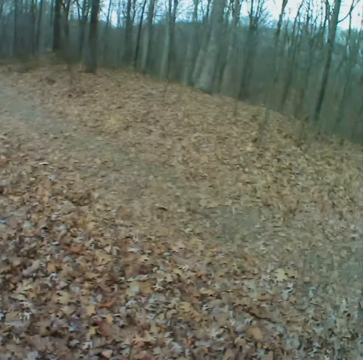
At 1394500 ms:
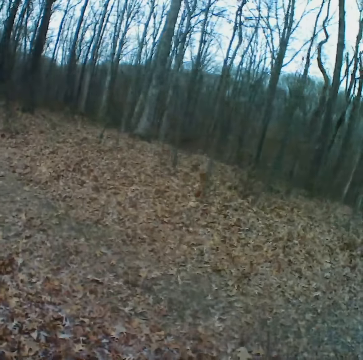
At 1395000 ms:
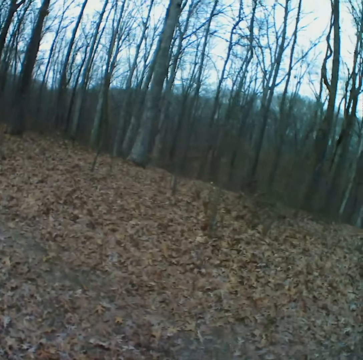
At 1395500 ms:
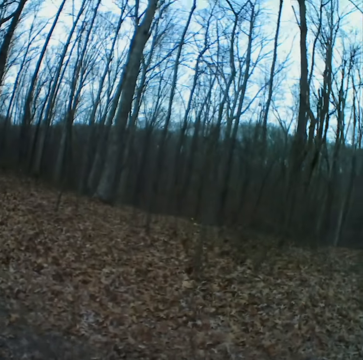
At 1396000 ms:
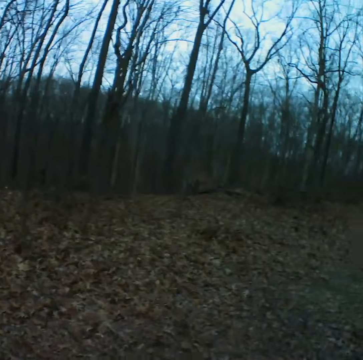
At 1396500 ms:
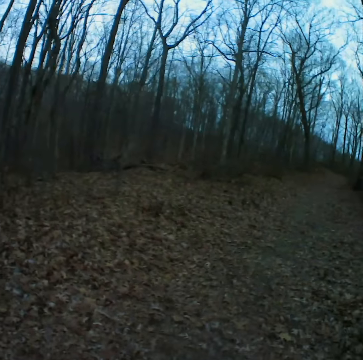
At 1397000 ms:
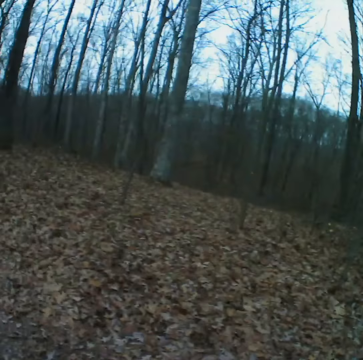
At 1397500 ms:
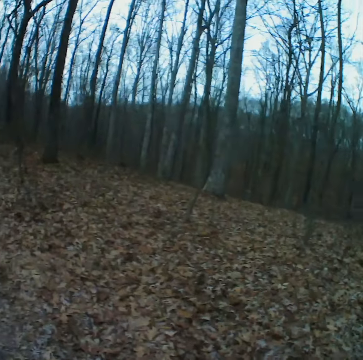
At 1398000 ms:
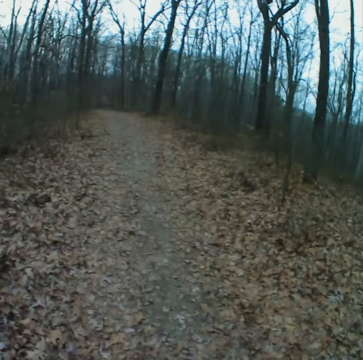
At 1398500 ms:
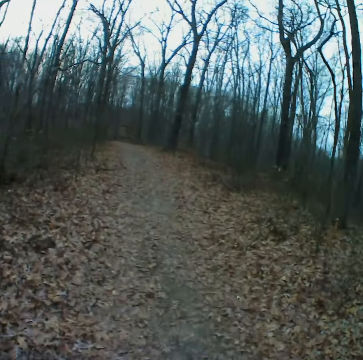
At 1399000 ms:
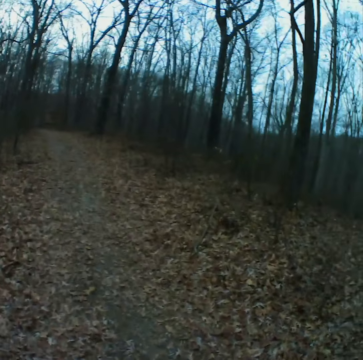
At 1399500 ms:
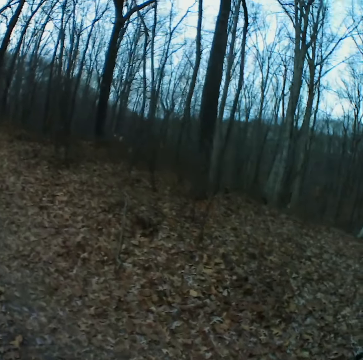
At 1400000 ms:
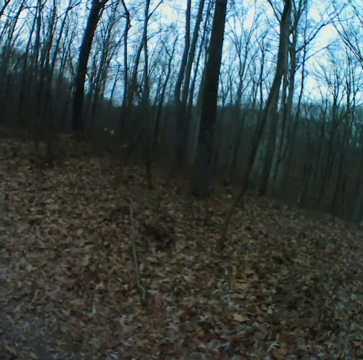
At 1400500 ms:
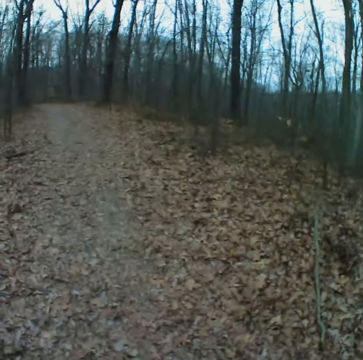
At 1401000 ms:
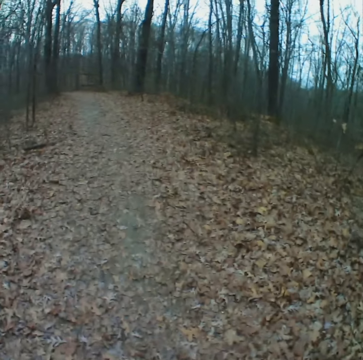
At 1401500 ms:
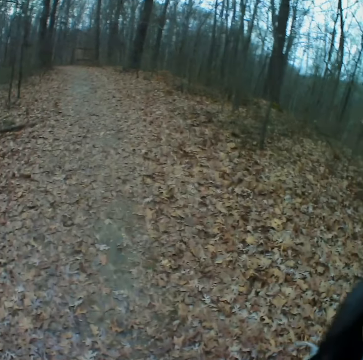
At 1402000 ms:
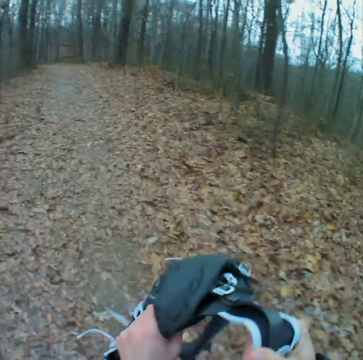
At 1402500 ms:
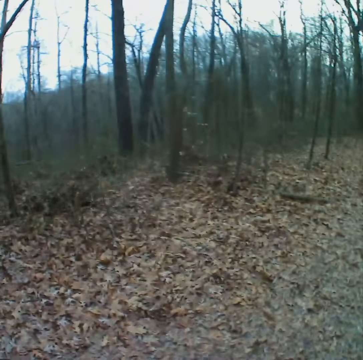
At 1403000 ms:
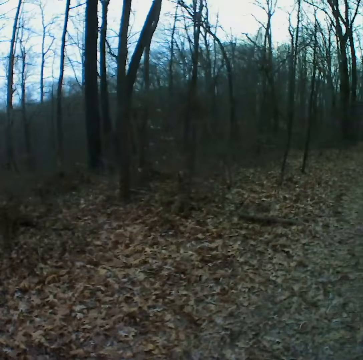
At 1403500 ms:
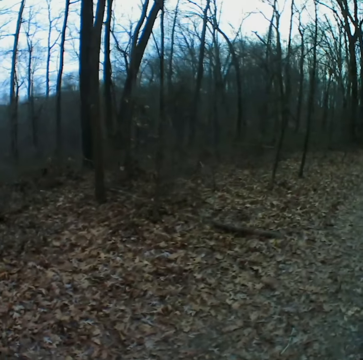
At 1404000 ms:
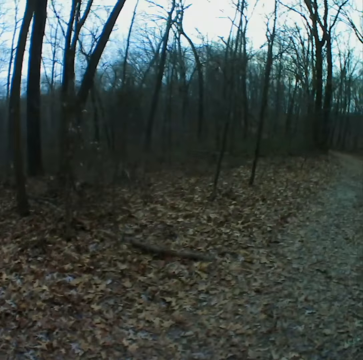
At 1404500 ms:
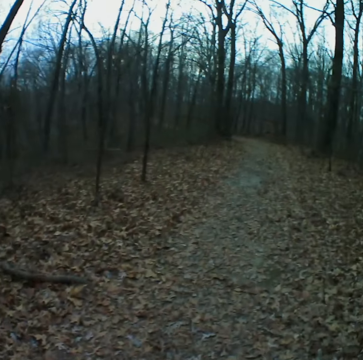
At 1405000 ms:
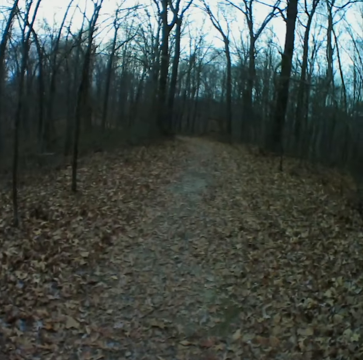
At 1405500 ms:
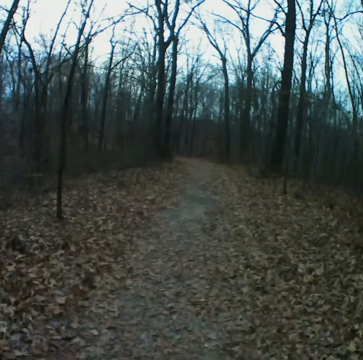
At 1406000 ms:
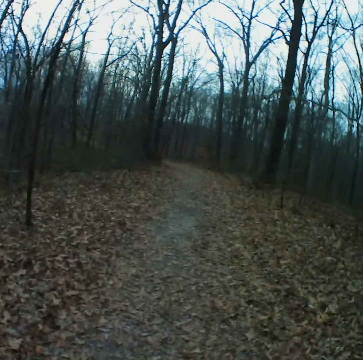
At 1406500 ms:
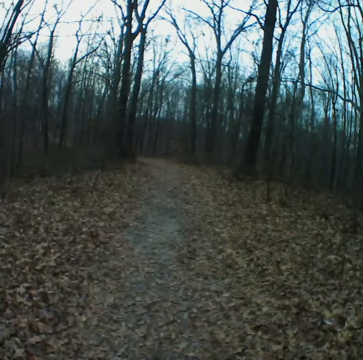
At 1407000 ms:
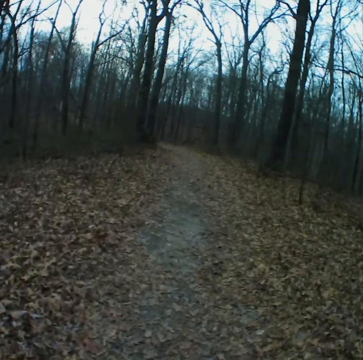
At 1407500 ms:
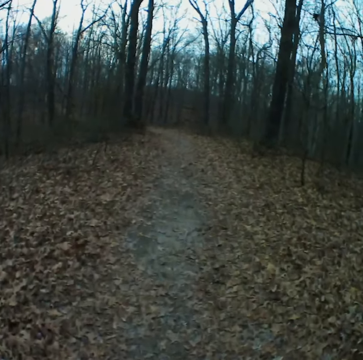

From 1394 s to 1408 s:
The camera wearer walks on the road in the forest. They hold a bag. They pick up the bag. They walk on the road in the forest.

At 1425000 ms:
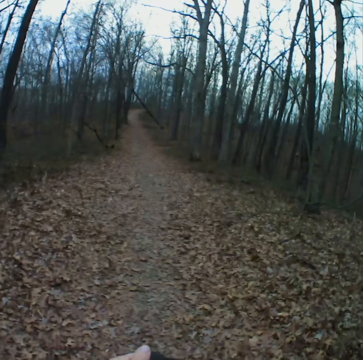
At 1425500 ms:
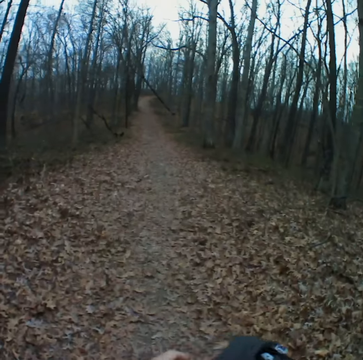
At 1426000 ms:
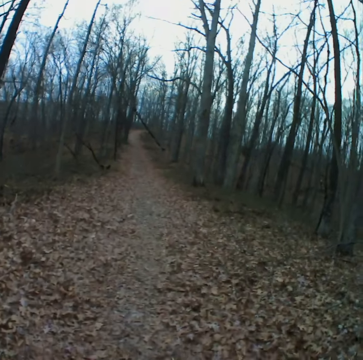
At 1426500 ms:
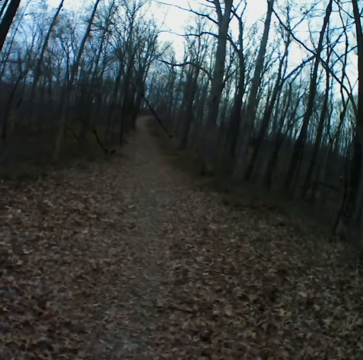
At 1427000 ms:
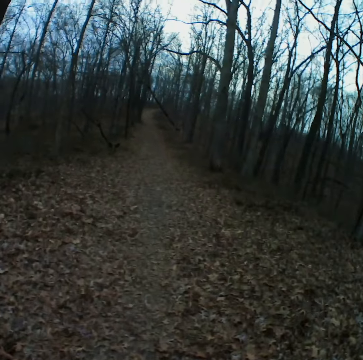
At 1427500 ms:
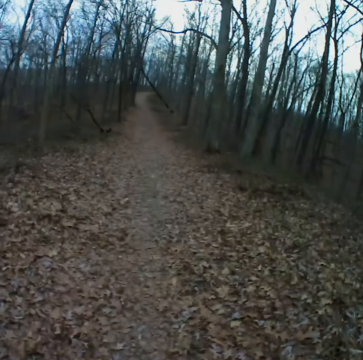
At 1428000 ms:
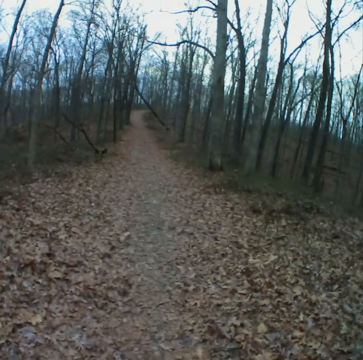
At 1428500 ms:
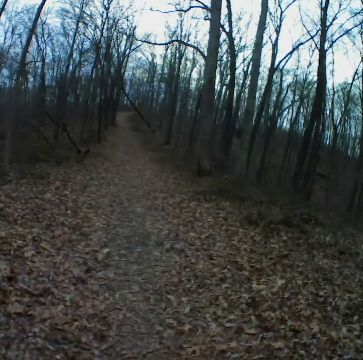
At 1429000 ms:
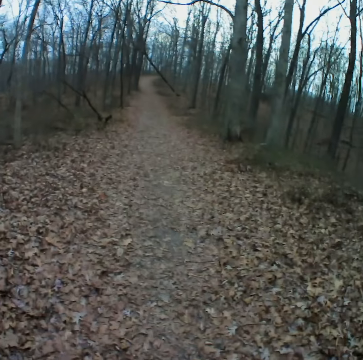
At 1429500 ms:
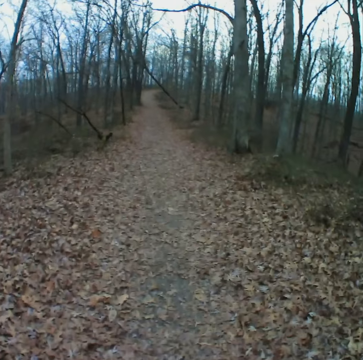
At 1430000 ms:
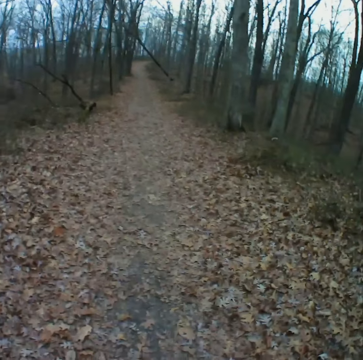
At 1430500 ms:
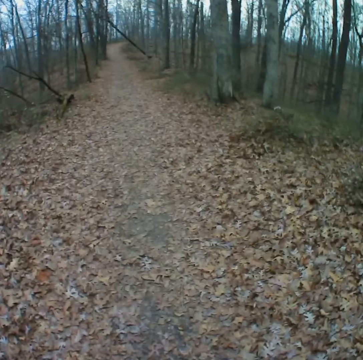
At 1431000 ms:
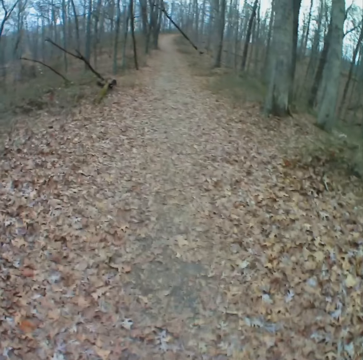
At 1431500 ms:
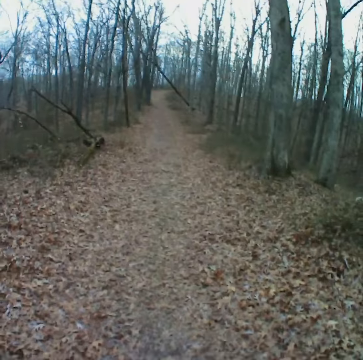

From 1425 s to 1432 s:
The camera wearer wears a bag. They walk in the forest.

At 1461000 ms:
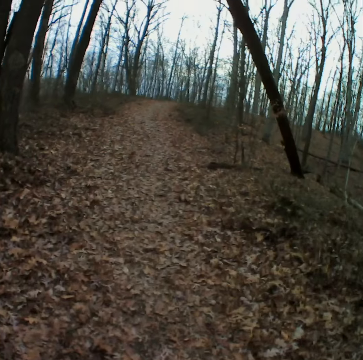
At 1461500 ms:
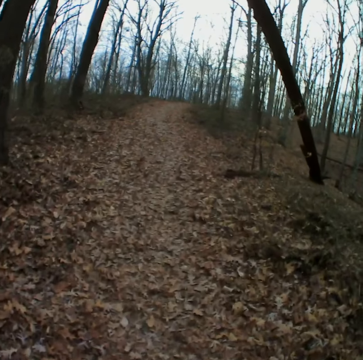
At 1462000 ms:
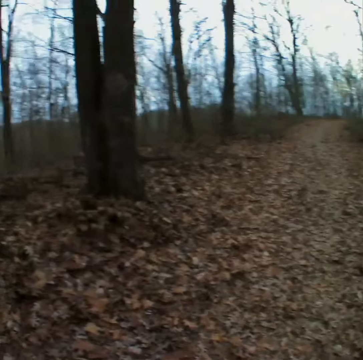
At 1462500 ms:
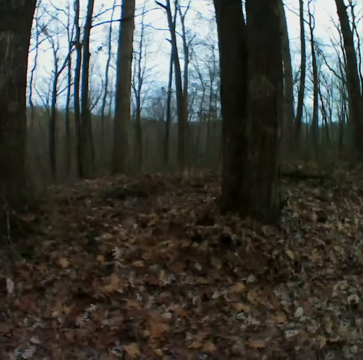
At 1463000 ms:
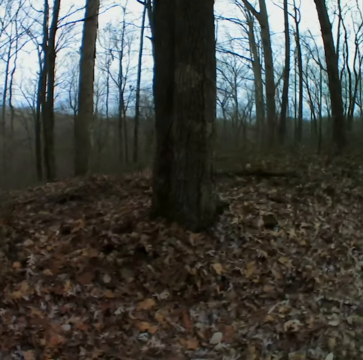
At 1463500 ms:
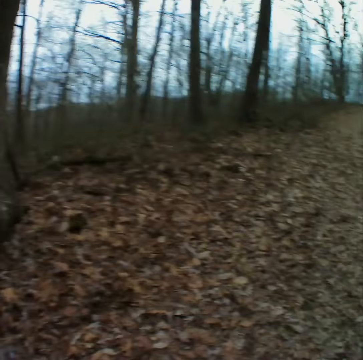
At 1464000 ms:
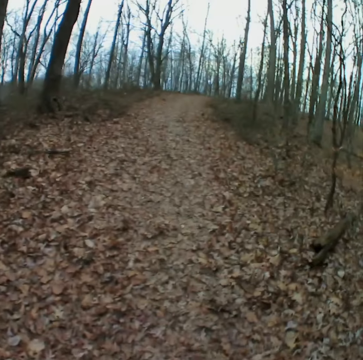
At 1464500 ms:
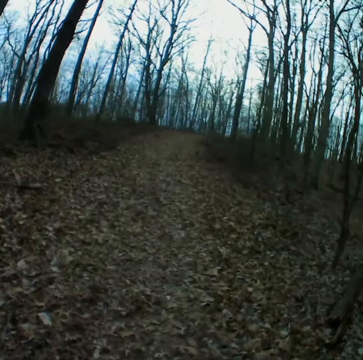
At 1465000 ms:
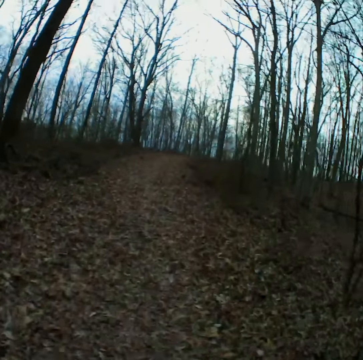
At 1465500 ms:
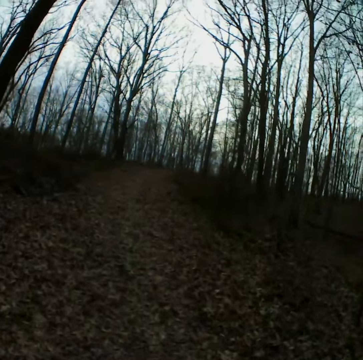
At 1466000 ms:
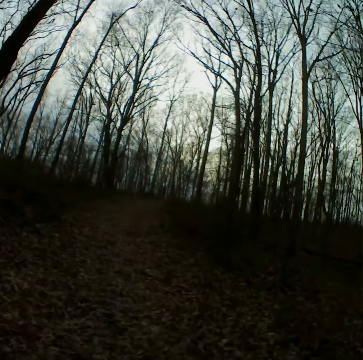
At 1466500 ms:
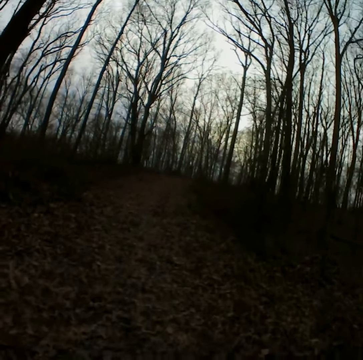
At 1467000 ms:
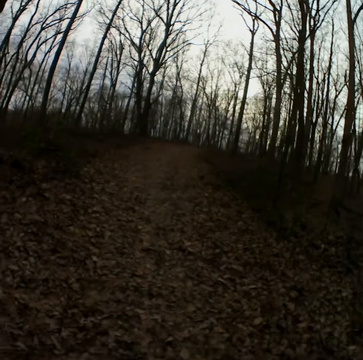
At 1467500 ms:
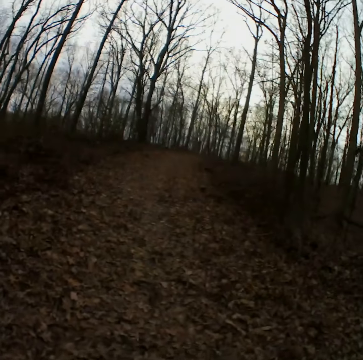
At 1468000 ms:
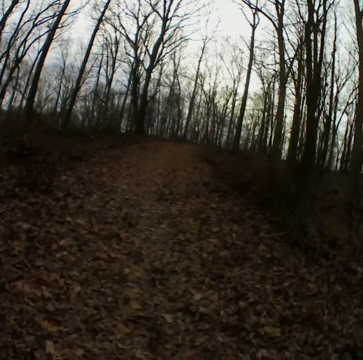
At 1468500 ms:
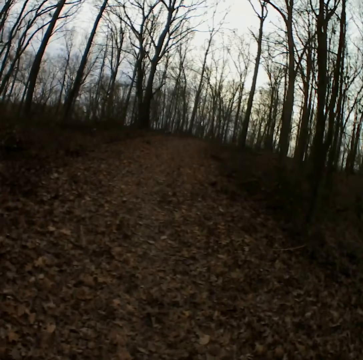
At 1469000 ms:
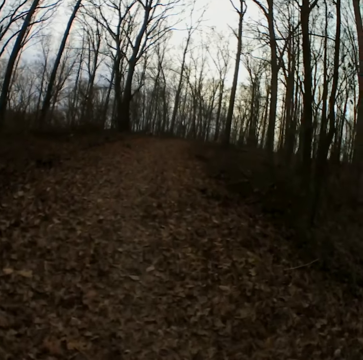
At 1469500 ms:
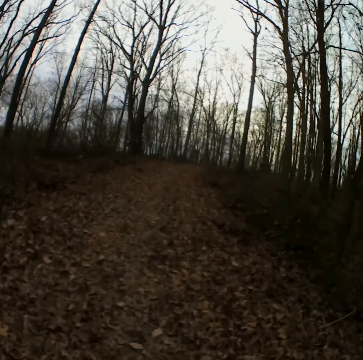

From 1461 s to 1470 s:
The camera wearer looks around the forest. They walk on the road.

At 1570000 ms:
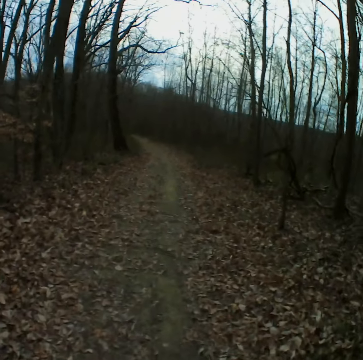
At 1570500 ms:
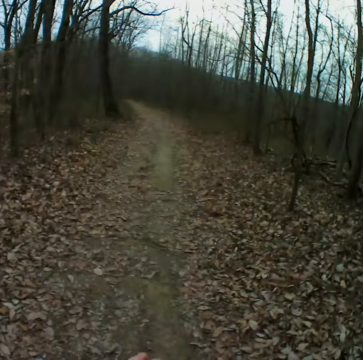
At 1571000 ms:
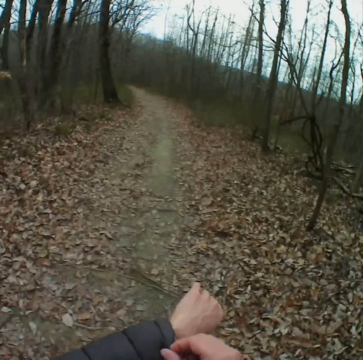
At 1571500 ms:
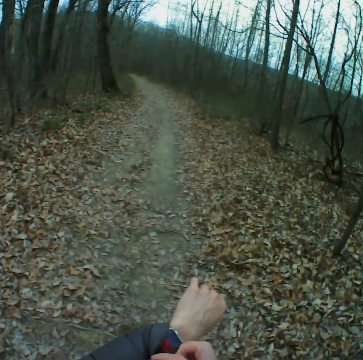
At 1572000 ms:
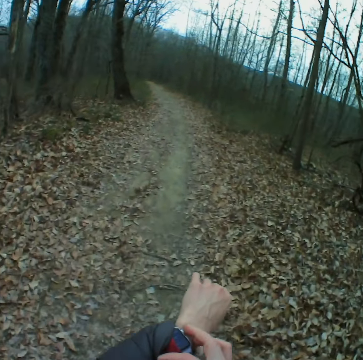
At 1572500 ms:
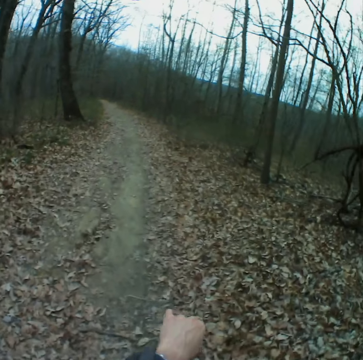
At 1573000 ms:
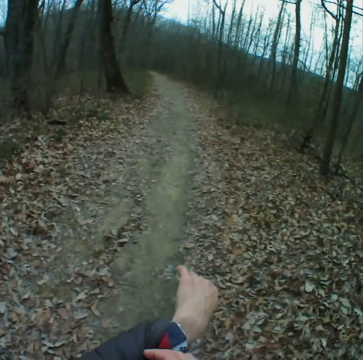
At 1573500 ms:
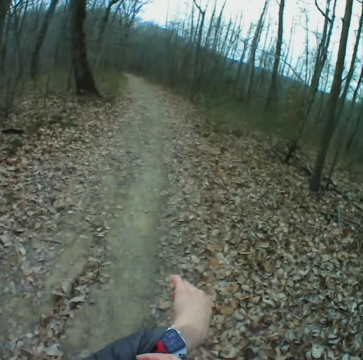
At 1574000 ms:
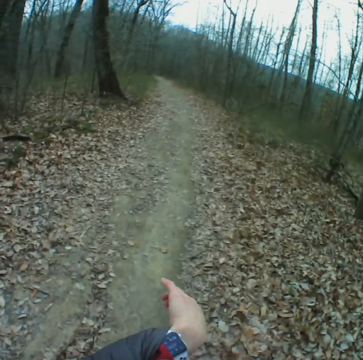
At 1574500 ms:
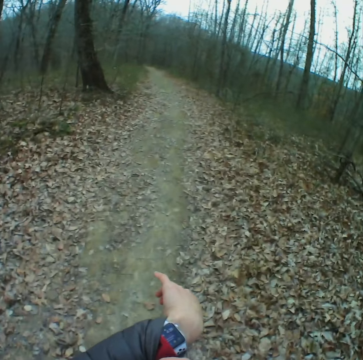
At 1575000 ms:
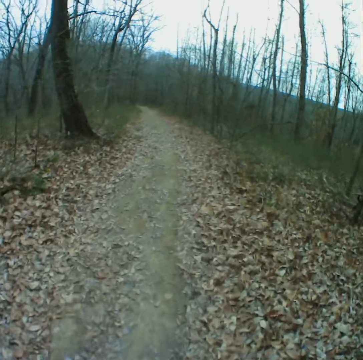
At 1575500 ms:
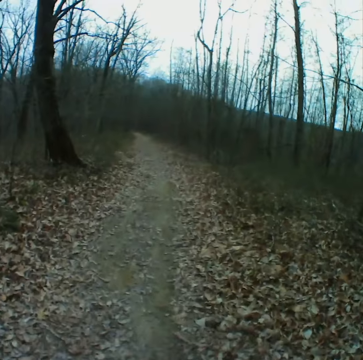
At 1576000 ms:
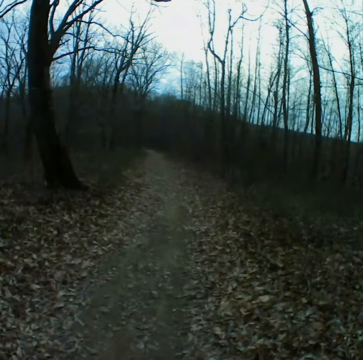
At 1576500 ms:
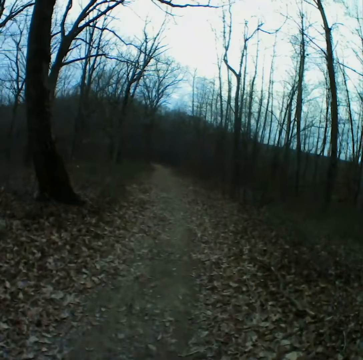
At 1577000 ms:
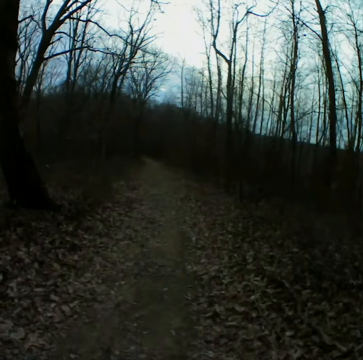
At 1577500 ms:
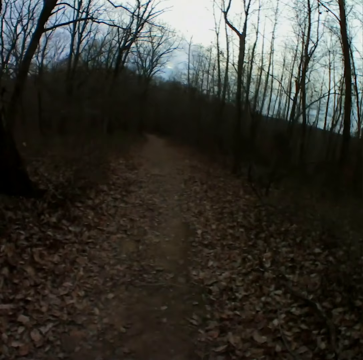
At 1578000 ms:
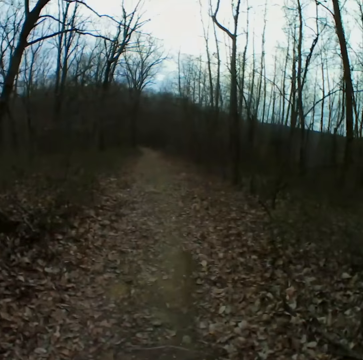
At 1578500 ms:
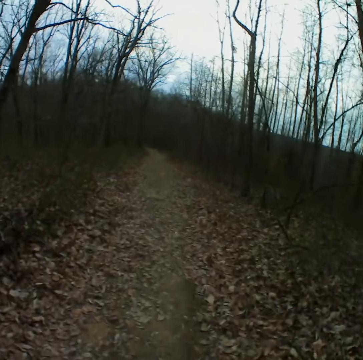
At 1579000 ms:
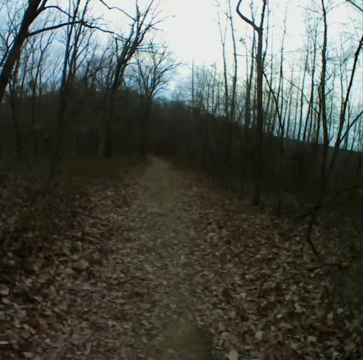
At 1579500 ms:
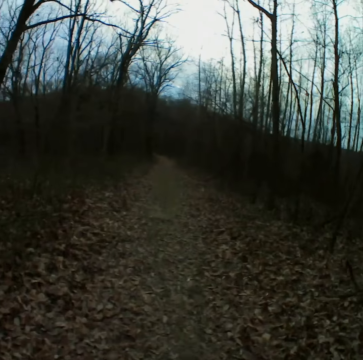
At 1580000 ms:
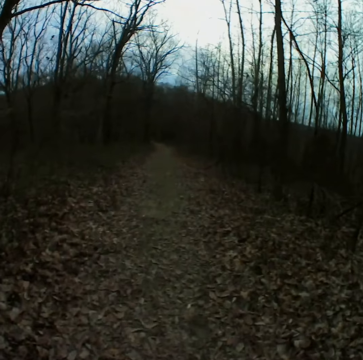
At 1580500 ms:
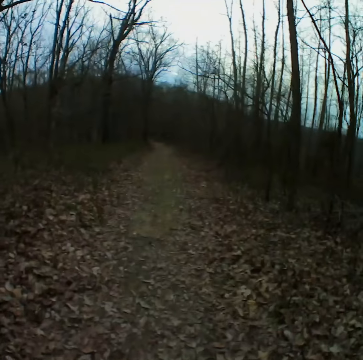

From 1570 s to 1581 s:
The camera wearer checks the watch. They walk on the road.
